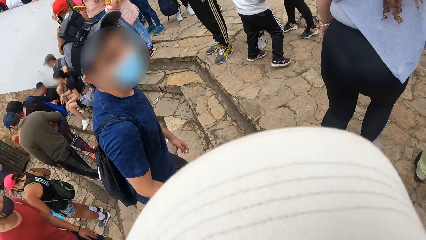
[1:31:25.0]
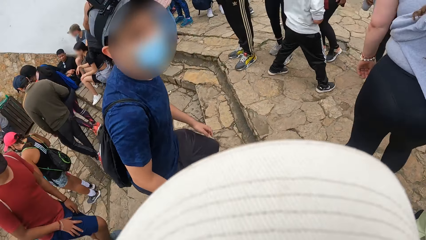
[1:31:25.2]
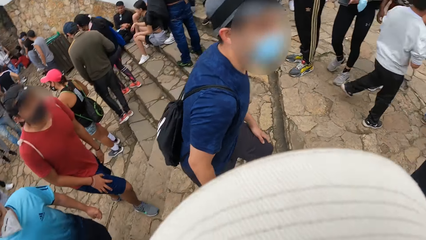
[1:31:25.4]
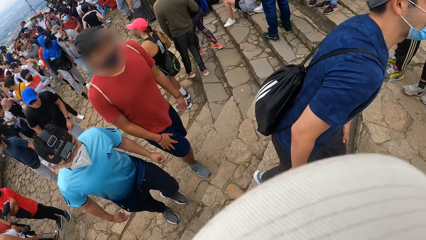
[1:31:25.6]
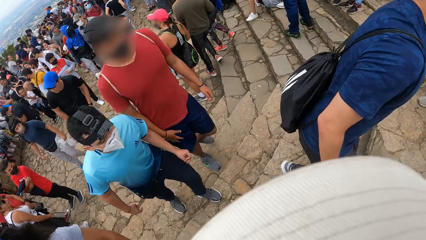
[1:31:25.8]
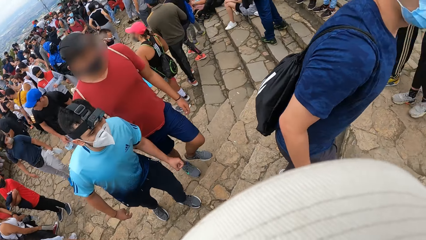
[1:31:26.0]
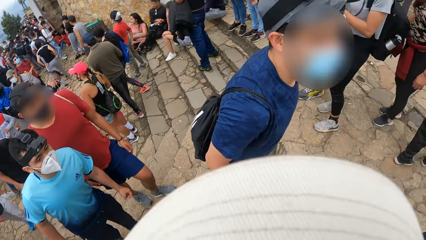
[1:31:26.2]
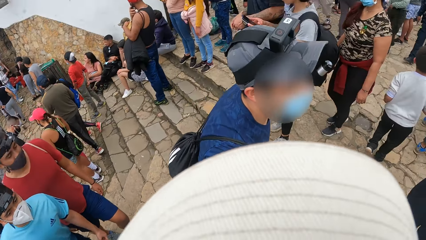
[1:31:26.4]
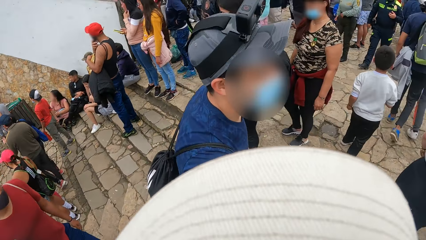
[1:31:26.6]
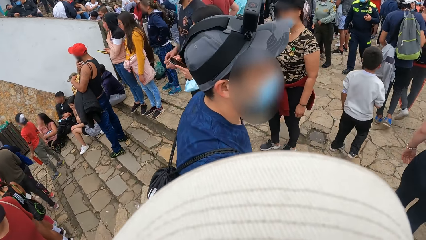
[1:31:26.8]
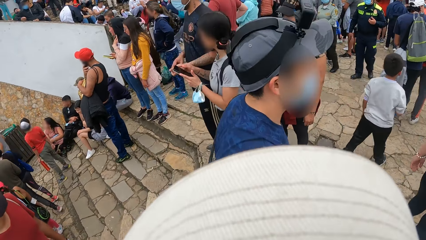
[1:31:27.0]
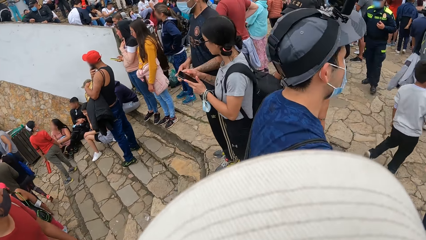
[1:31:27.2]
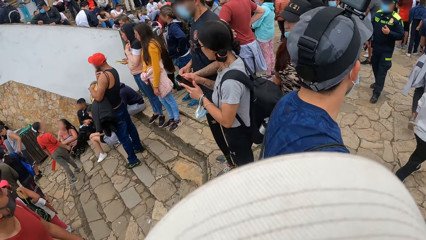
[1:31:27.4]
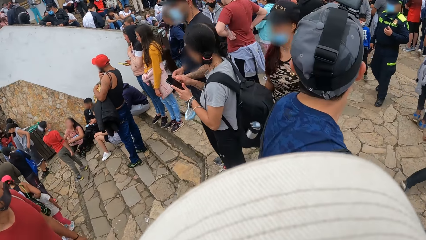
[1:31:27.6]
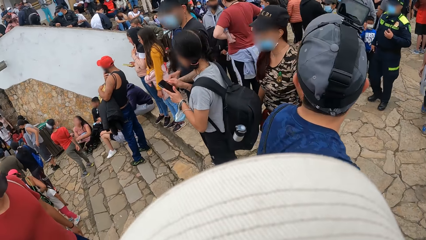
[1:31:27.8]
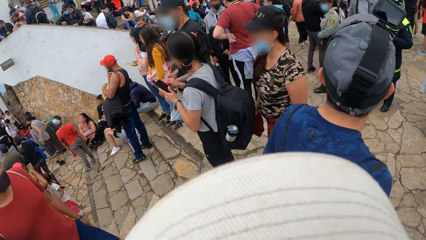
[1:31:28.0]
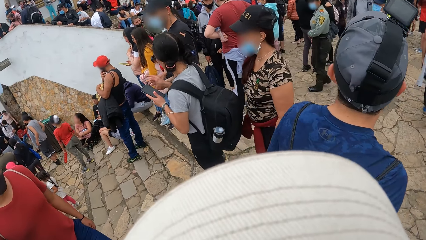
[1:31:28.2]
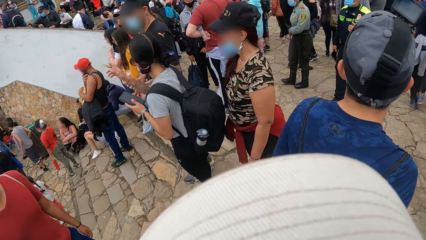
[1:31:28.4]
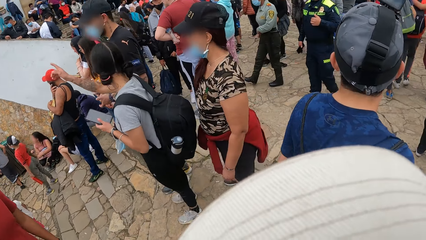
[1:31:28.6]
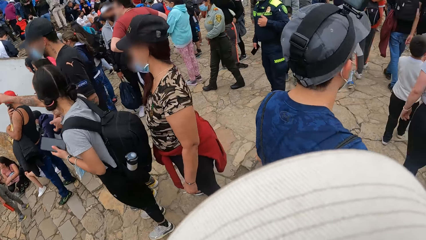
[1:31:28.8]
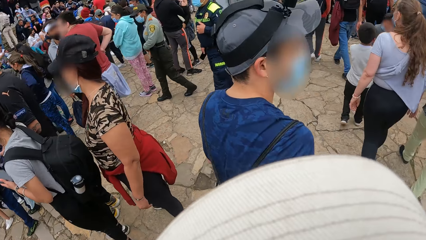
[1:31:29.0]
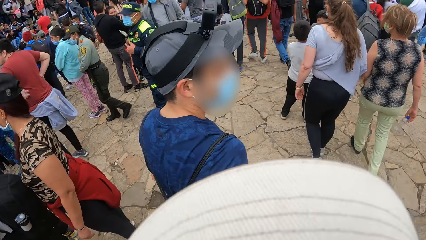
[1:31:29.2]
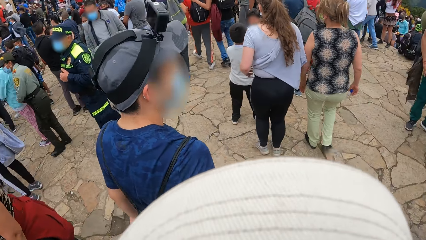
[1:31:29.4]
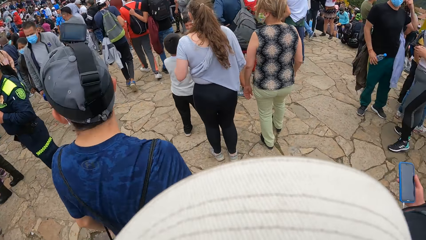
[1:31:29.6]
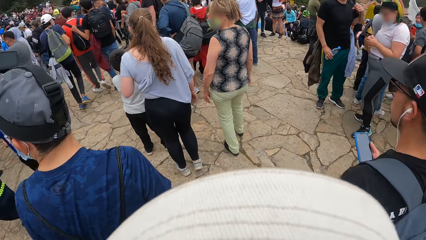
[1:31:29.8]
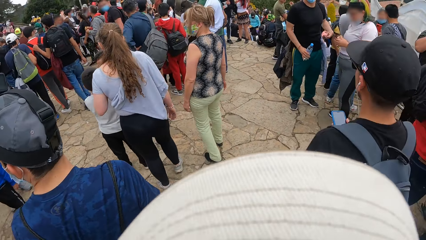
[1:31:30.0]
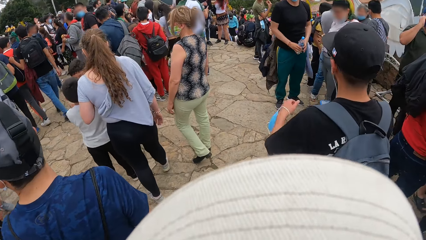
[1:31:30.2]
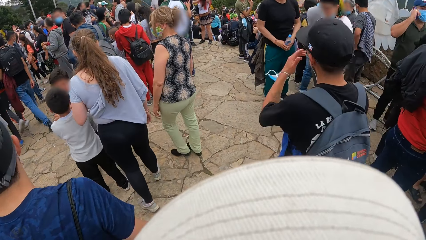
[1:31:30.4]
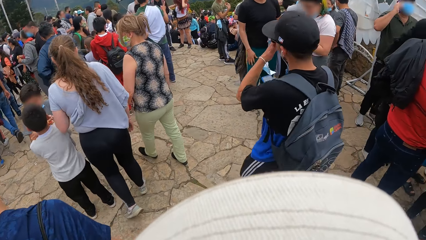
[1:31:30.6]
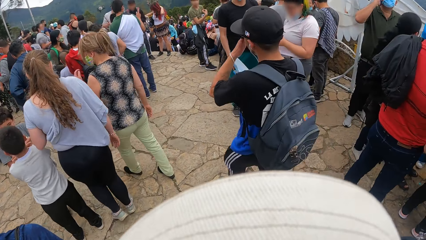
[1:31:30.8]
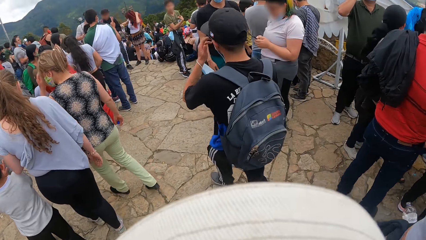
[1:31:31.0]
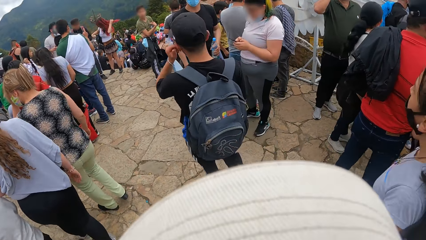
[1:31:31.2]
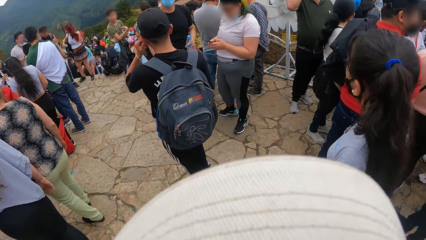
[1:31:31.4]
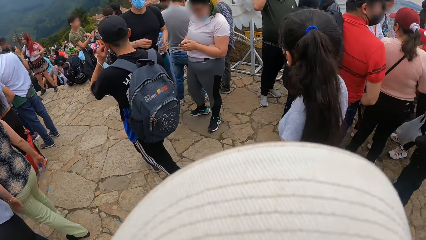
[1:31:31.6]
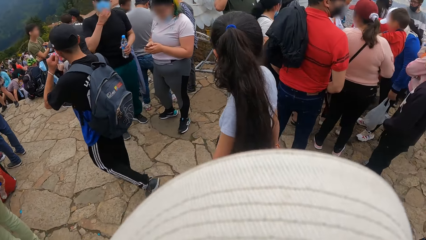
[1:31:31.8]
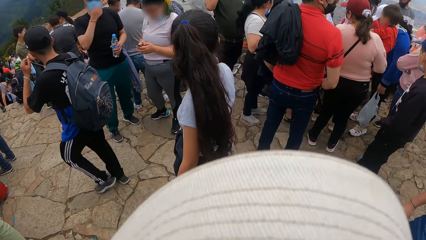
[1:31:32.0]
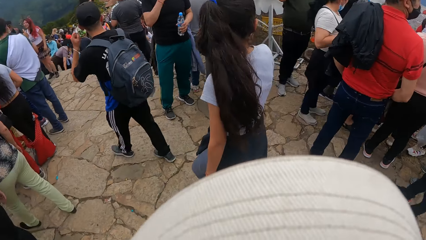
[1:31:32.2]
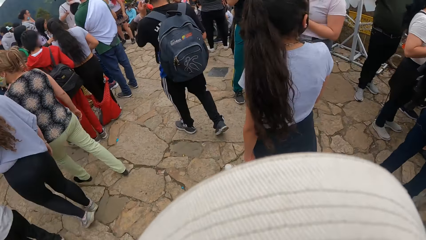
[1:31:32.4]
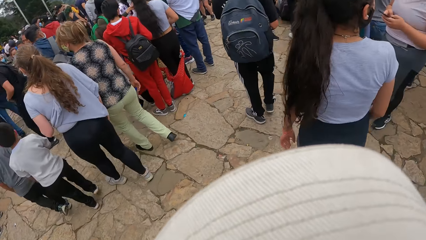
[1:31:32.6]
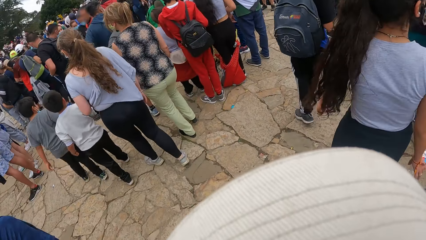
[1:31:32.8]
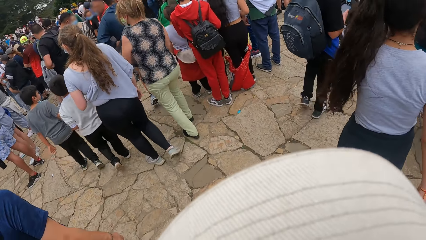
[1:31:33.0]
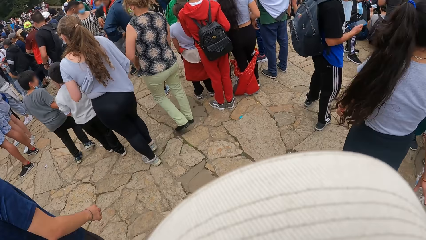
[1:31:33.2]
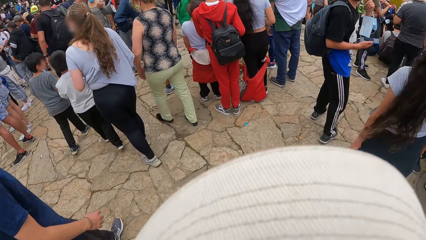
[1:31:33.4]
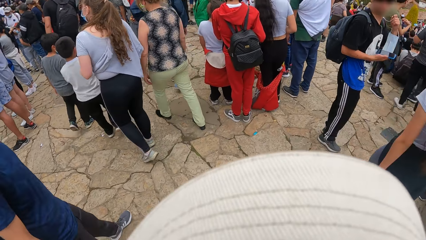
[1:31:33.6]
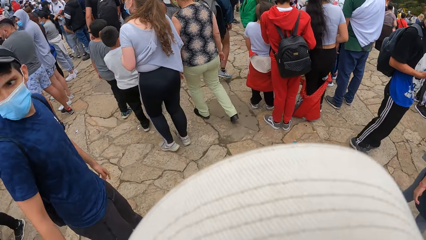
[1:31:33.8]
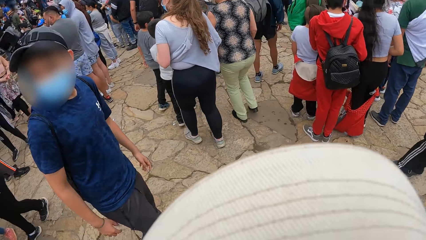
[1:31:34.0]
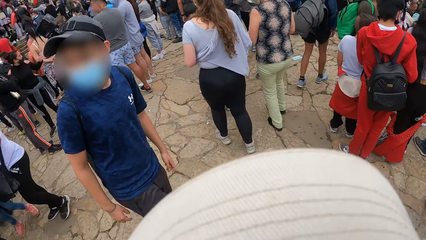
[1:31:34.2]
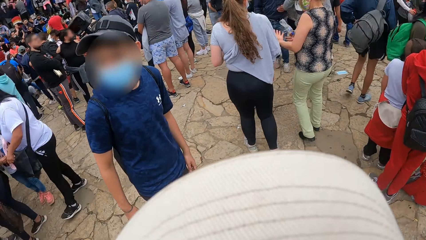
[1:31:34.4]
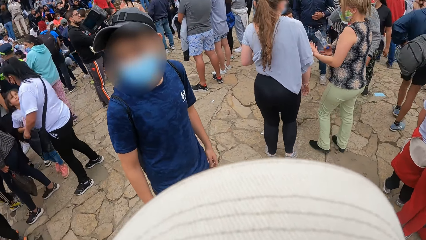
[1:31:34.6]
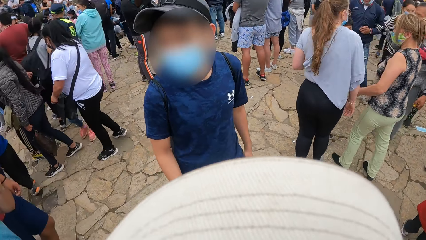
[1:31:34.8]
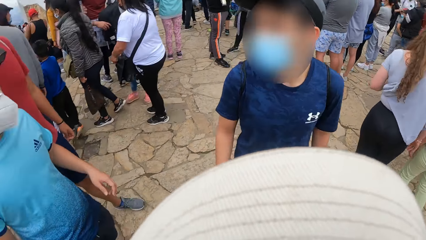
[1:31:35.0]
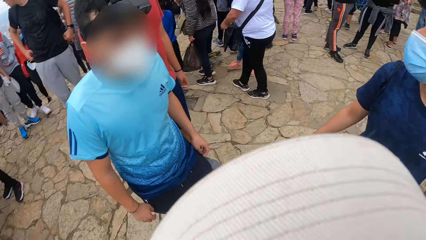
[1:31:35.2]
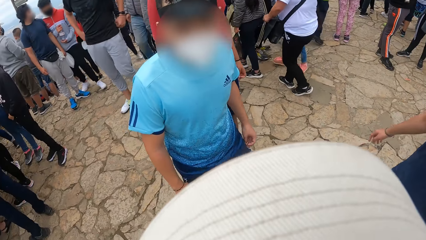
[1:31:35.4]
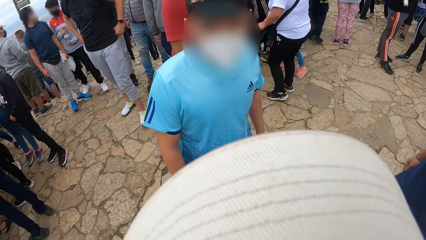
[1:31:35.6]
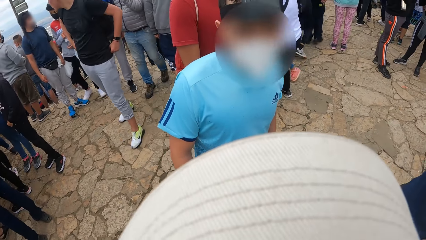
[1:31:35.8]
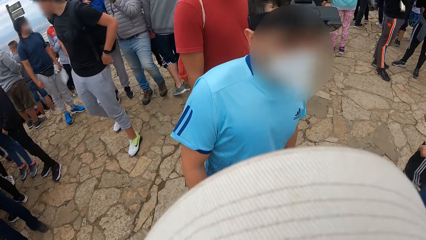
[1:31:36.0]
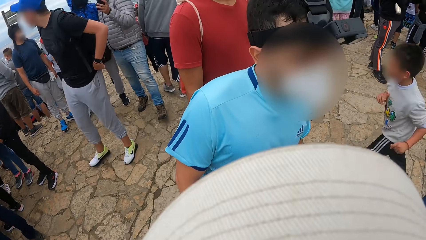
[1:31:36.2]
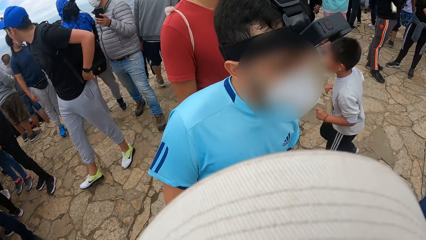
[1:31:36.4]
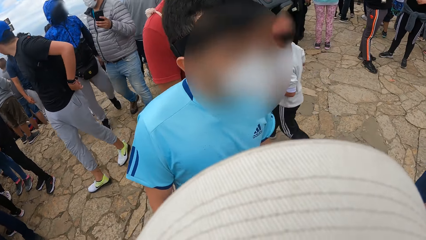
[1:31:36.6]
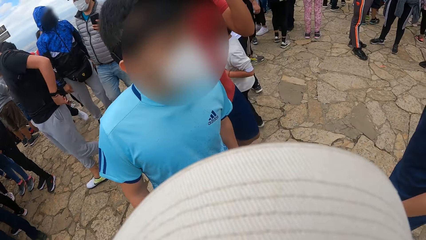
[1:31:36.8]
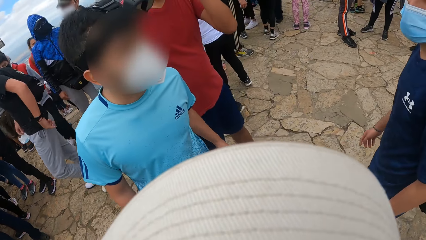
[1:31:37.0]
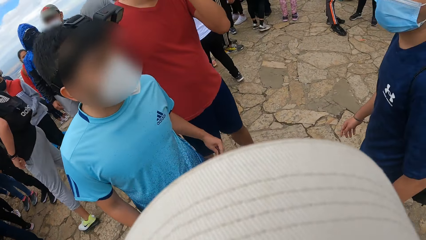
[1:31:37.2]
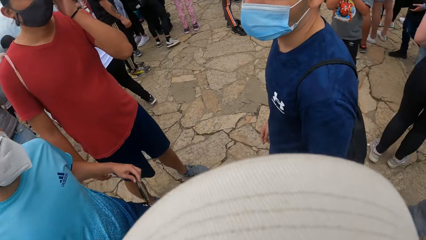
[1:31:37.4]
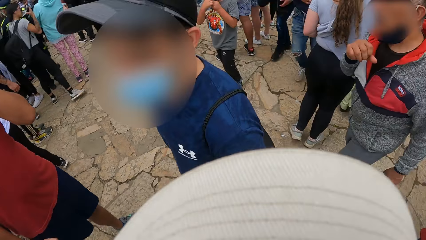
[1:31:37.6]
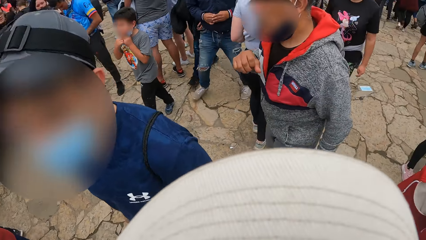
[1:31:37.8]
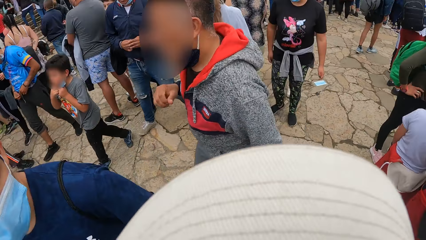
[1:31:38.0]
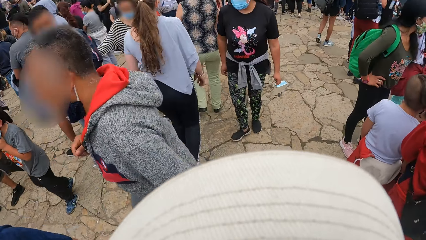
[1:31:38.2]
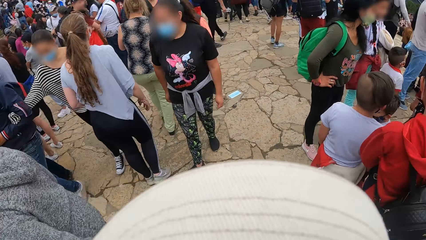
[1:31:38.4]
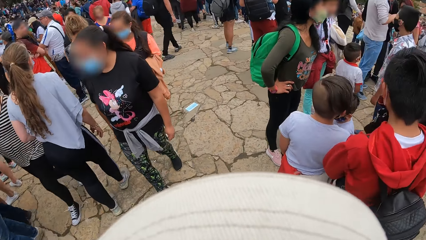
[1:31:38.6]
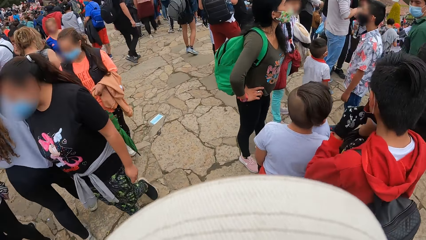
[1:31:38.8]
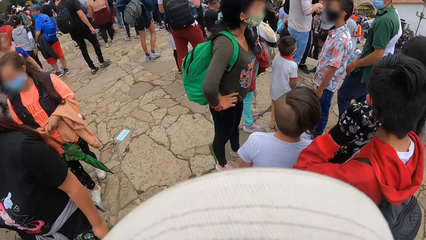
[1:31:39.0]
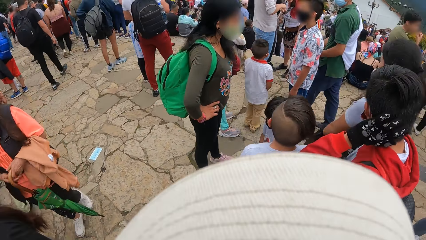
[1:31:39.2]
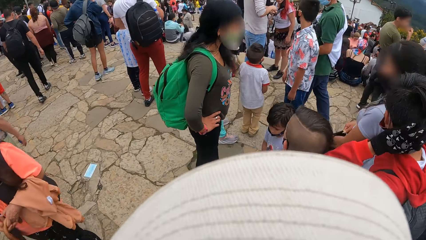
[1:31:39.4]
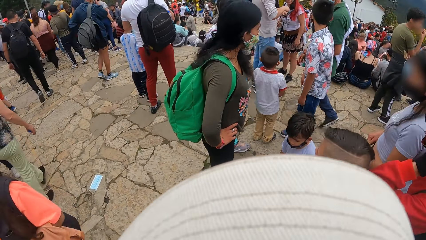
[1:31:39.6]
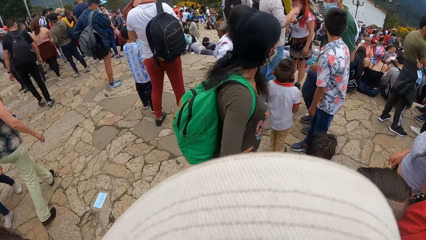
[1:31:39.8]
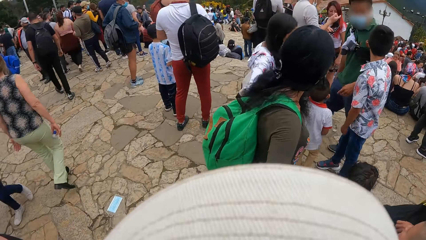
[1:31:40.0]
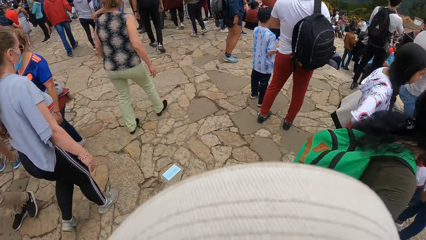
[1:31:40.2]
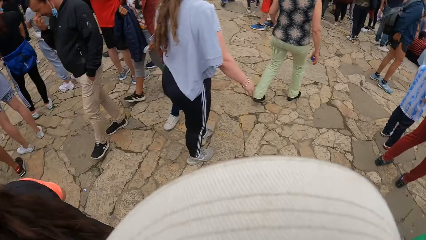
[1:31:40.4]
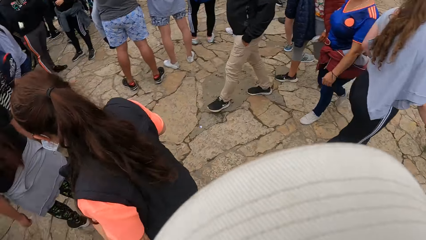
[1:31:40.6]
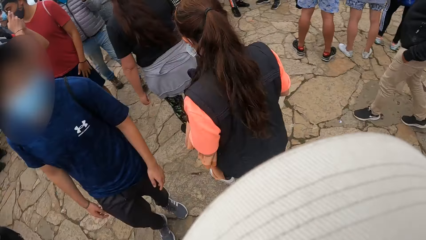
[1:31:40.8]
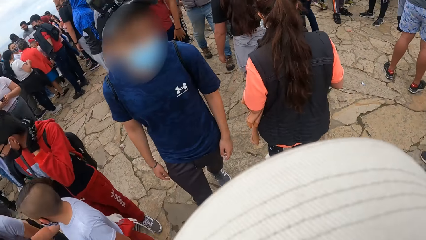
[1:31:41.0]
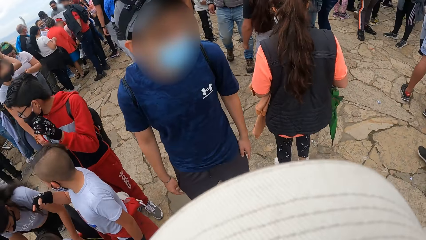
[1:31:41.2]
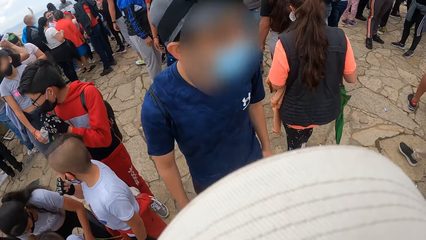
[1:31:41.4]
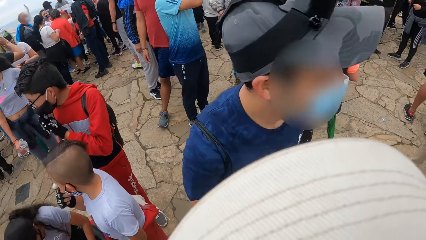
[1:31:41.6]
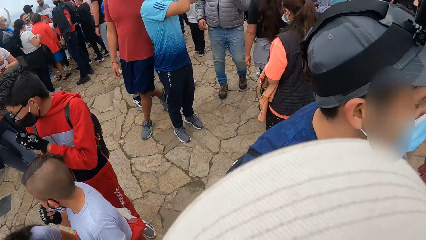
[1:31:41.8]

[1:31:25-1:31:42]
A man and another man walk up the stairs. The camera wearer and a third man walk down the street. The camera wearer walks in the park. They interact with the third man, the second man and the first man. They look around the park. They walk down the street.
